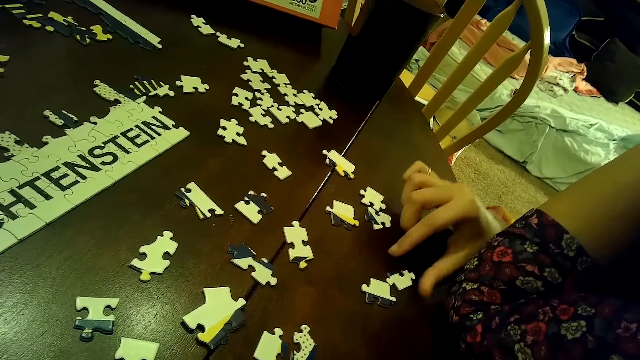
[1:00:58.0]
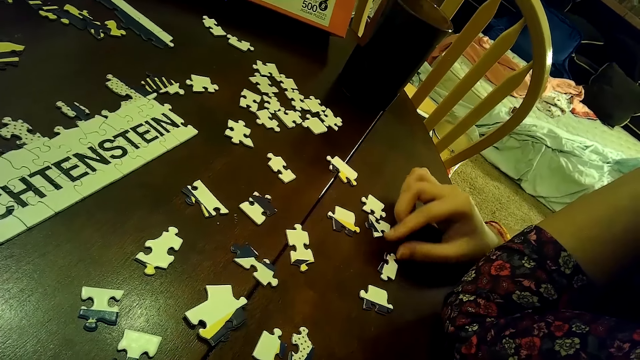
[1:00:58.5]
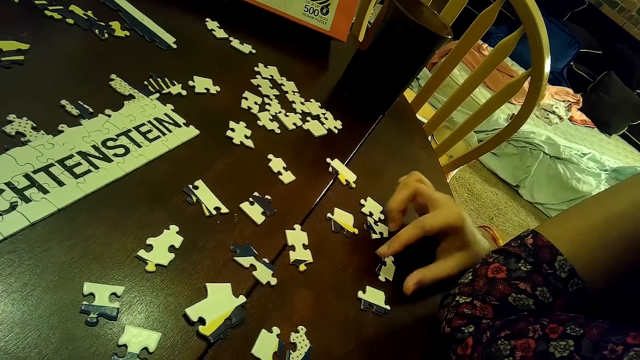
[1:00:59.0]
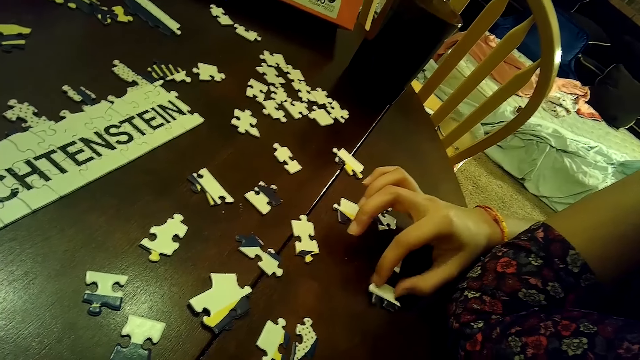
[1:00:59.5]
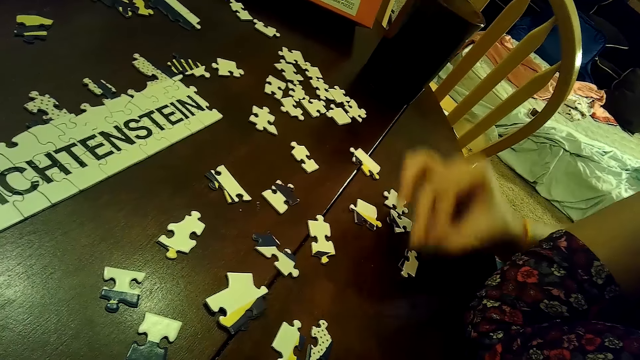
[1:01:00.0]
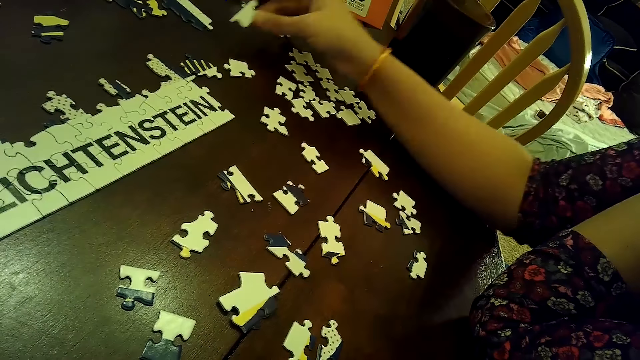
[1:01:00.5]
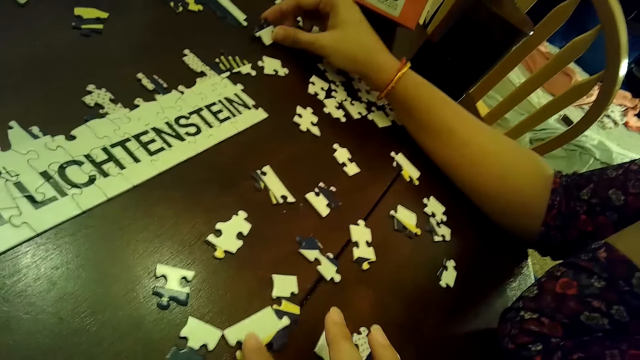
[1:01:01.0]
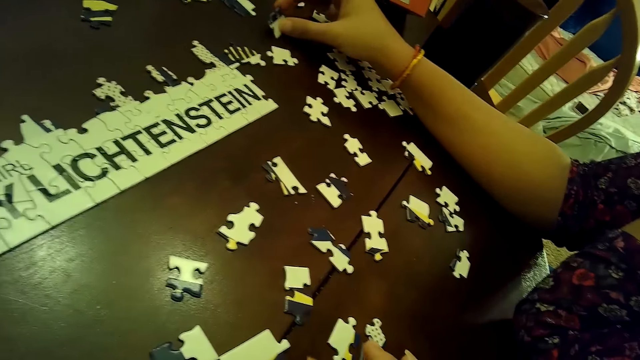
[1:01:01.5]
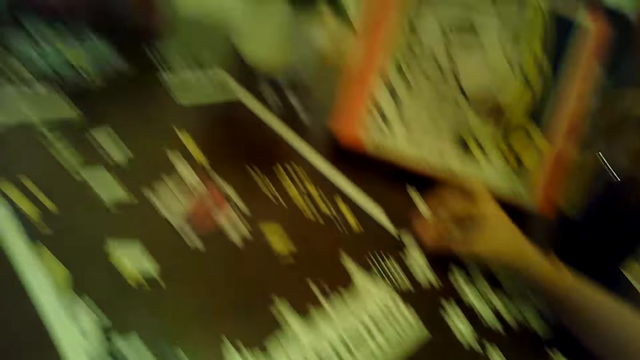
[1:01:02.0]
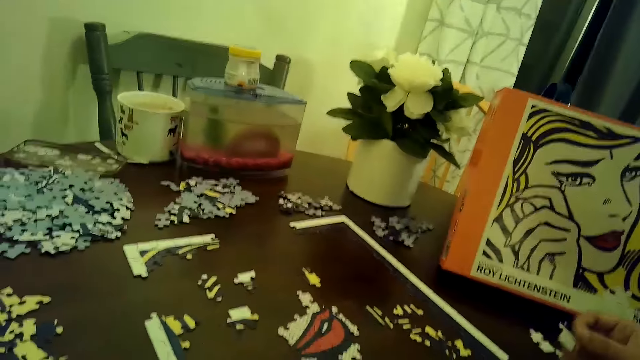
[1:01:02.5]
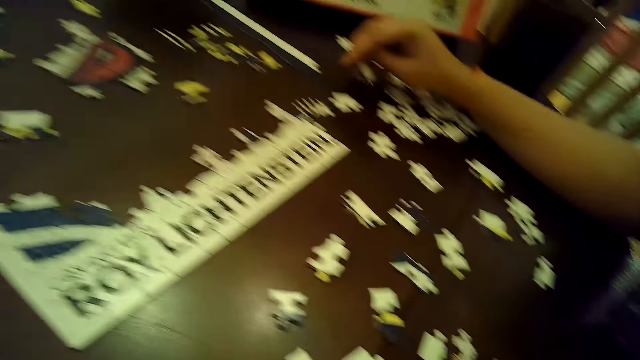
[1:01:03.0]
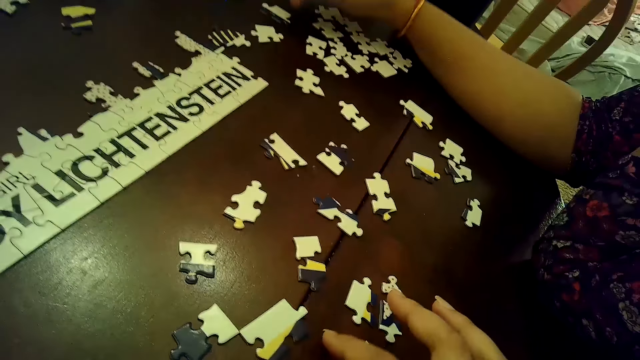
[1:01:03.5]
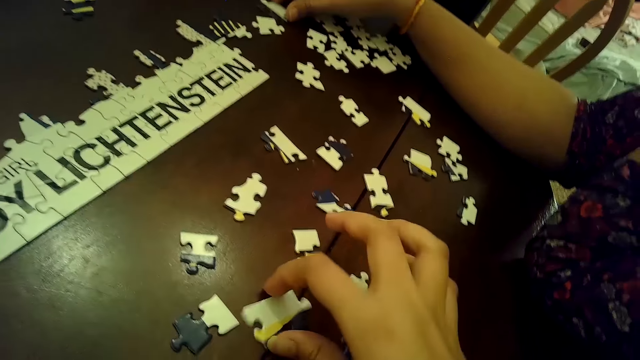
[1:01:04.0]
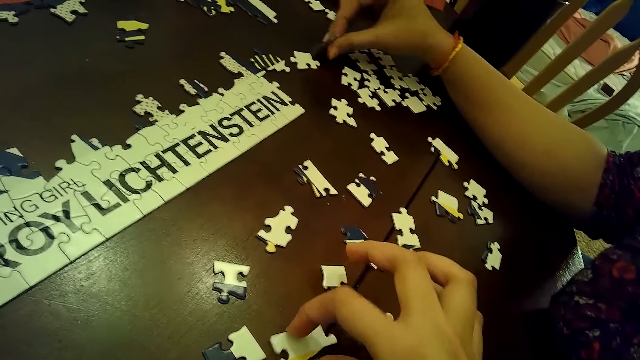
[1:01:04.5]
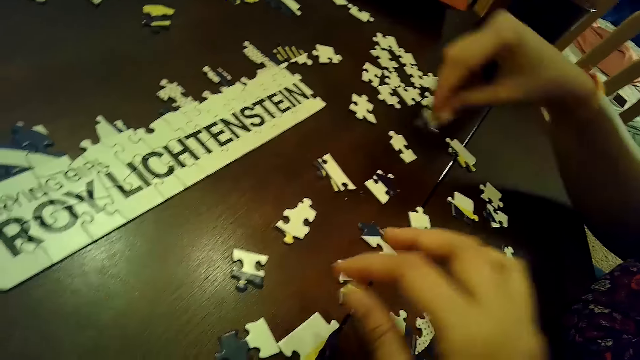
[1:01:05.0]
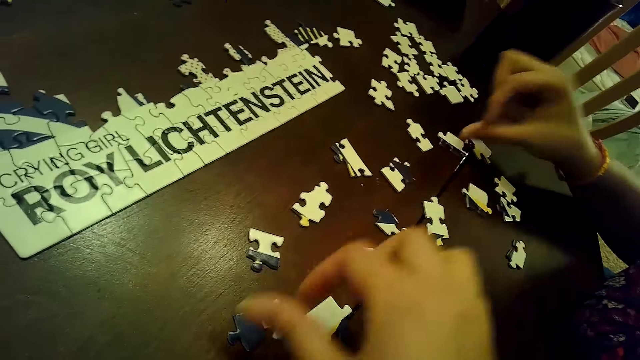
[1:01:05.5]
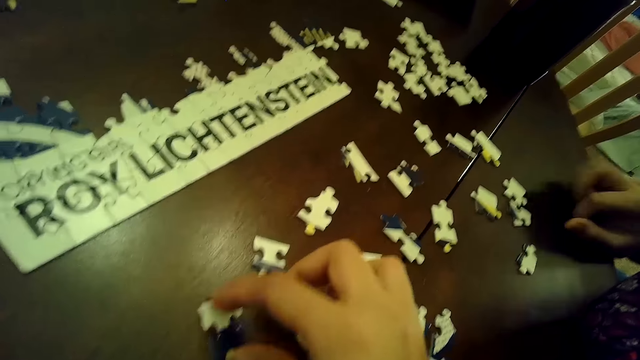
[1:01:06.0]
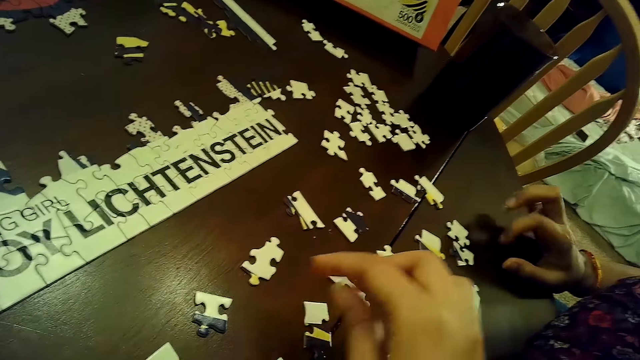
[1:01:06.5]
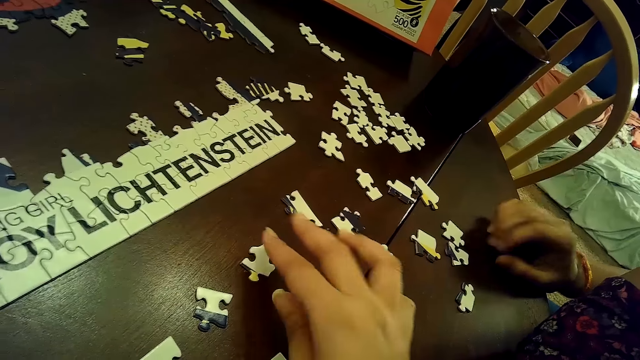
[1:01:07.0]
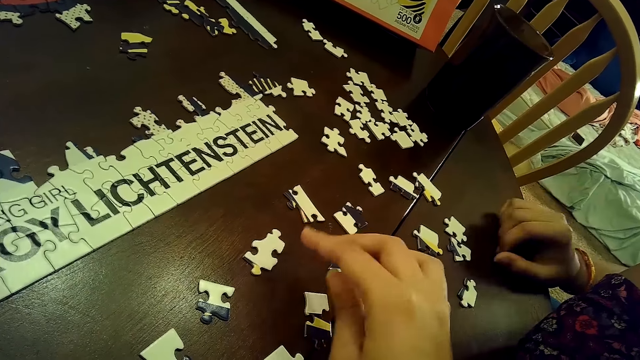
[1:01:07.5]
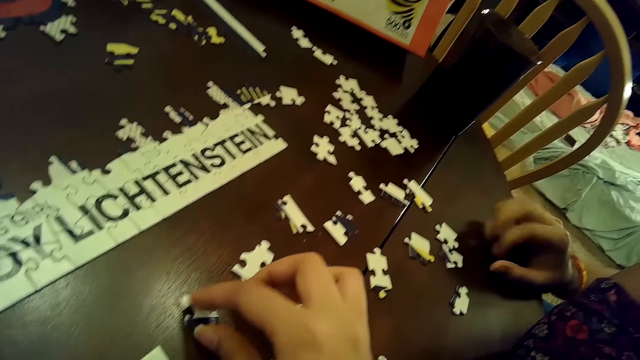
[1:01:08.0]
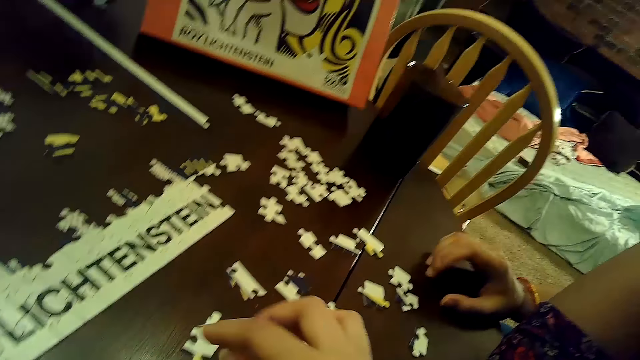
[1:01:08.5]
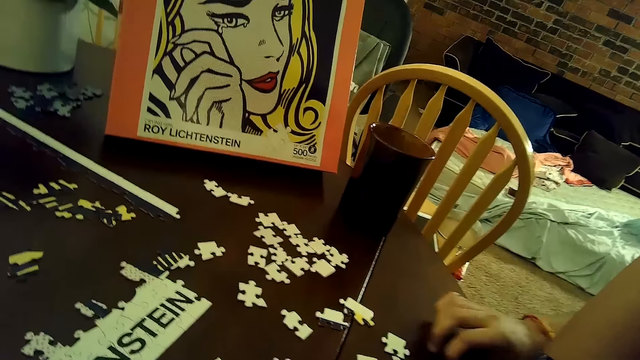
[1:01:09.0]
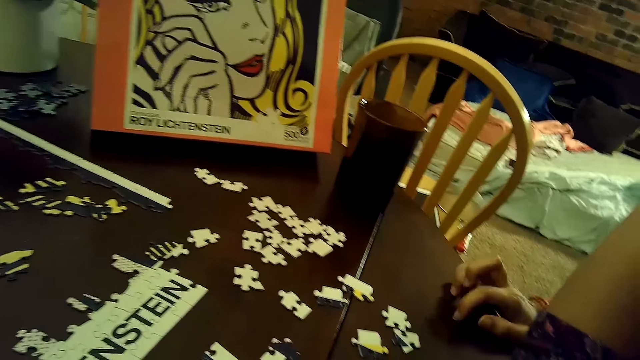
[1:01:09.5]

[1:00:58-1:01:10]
A woman moves a puzzle piece with her right hand. She picks a puzzle piece from the table with her right hand. She places the puzzle piece on the table with her right hand. The camera wearer moves puzzle pieces with her right hand. She arranges cards on the table. The woman places the puzzle piece on the table with her right hand. The camera wearer moves a puzzle piece with her right hand. The woman picks the puzzle piece from the table with her right hand. She places the puzzle piece on the table with her right hand. The camera wearer moves a puzzle piece with her right hand. The woman taps the table with her right hand. The camera wearer moves a puzzle piece with her right hand.

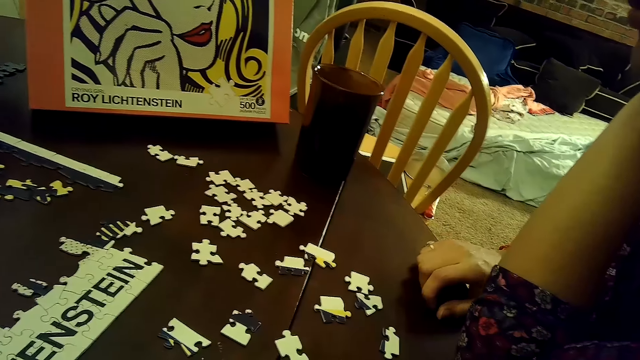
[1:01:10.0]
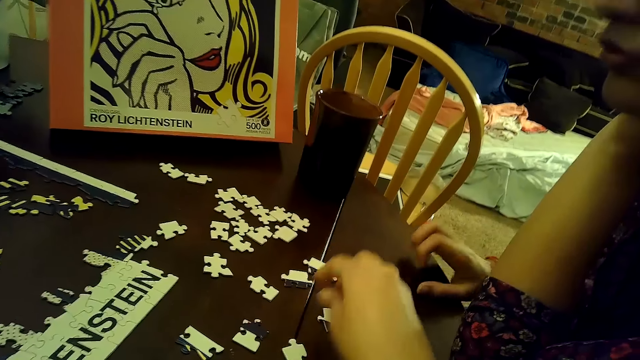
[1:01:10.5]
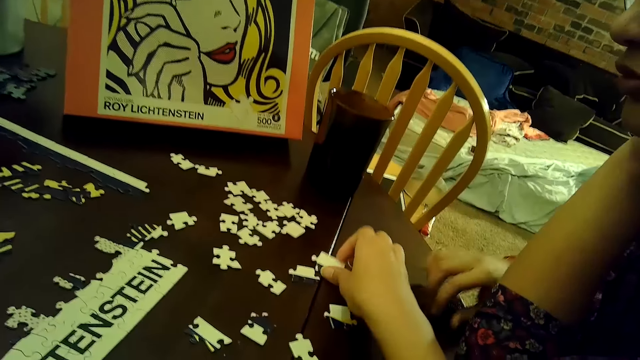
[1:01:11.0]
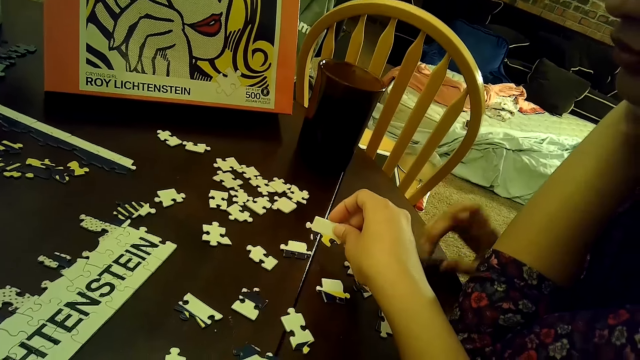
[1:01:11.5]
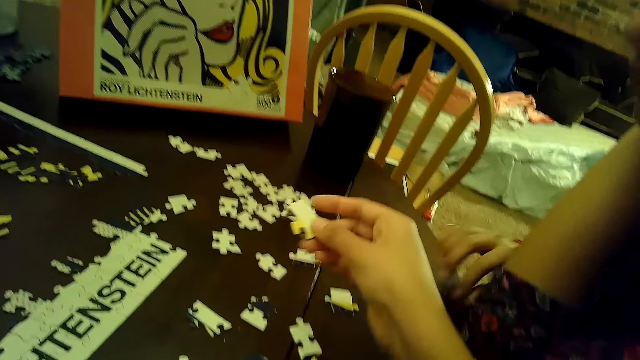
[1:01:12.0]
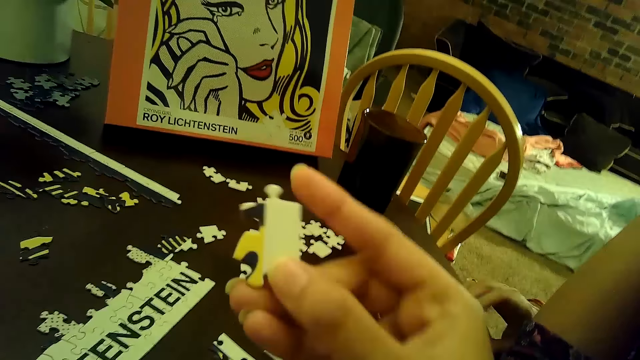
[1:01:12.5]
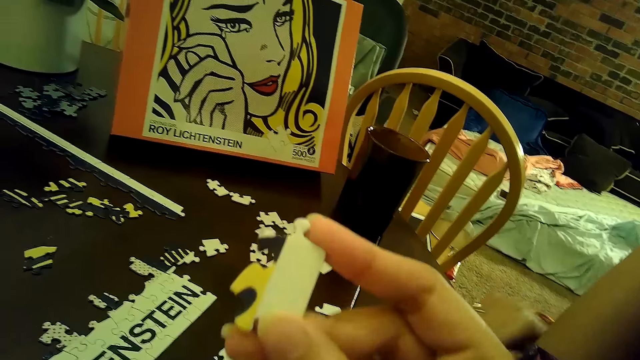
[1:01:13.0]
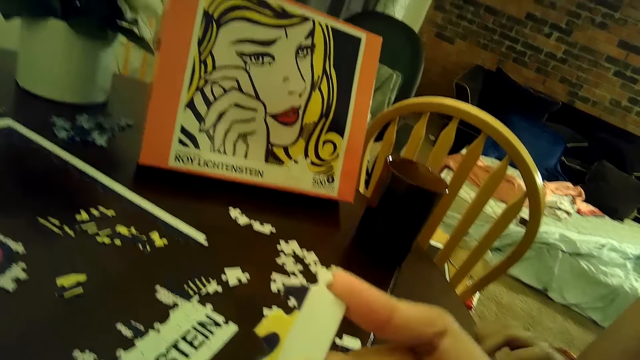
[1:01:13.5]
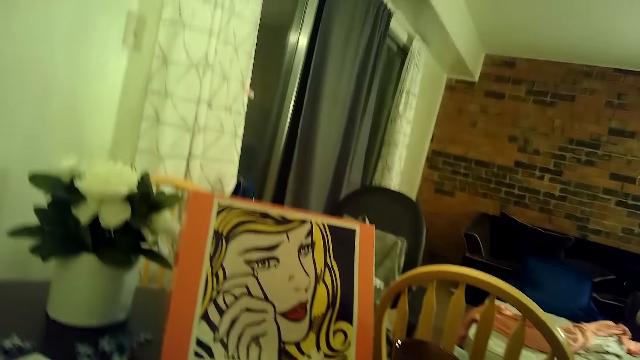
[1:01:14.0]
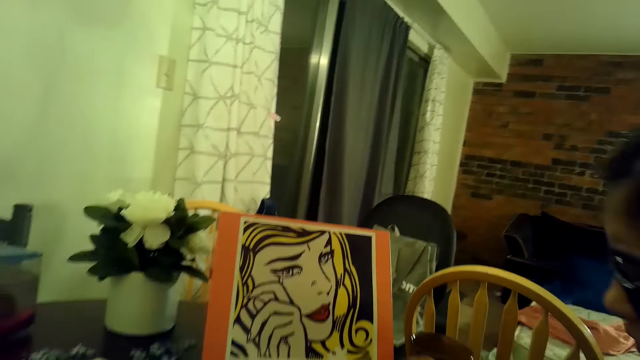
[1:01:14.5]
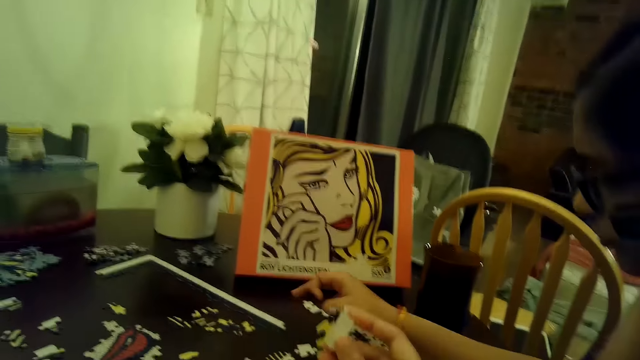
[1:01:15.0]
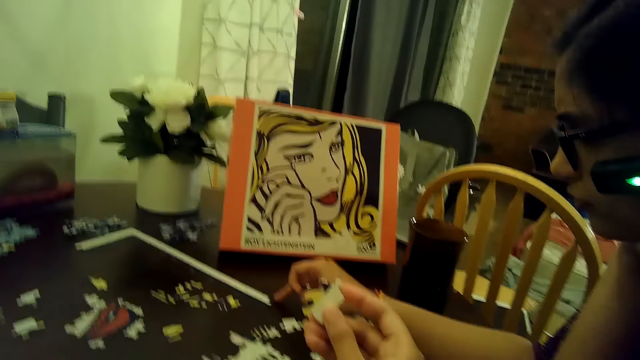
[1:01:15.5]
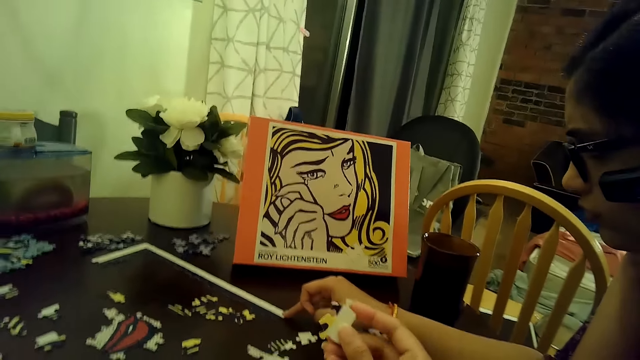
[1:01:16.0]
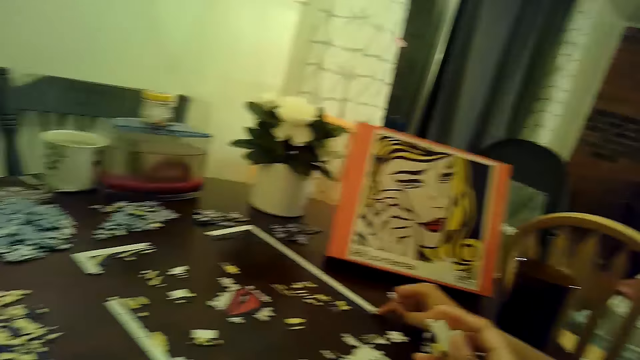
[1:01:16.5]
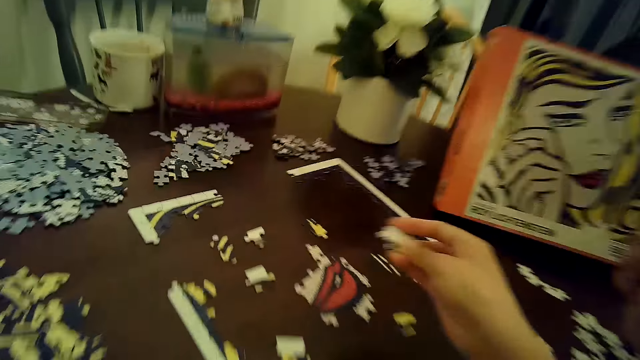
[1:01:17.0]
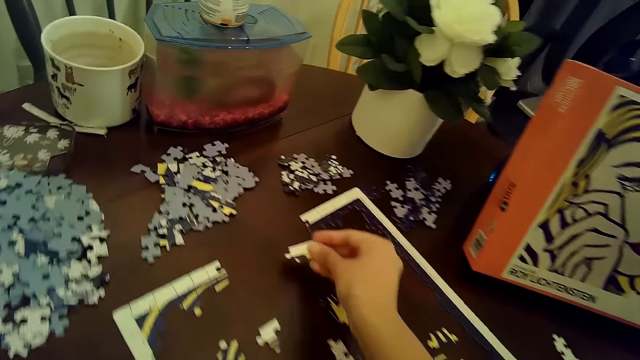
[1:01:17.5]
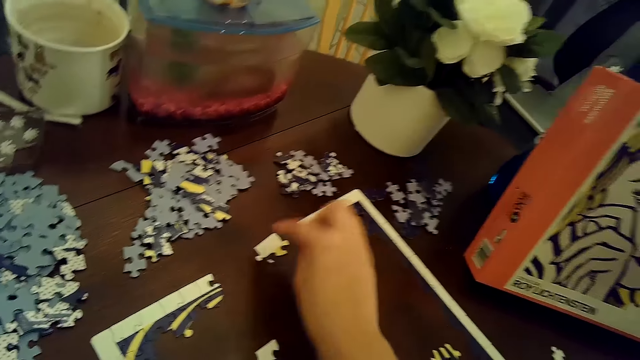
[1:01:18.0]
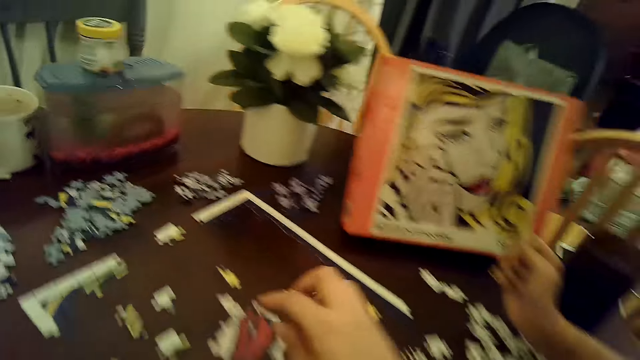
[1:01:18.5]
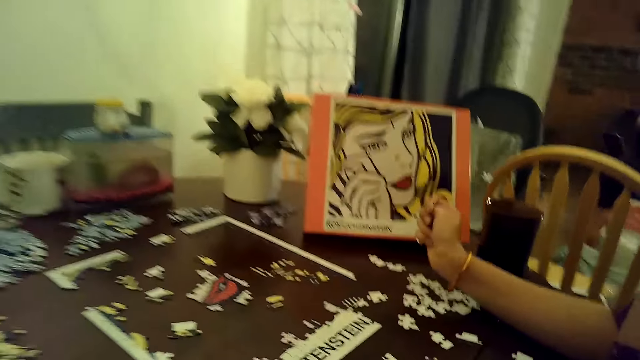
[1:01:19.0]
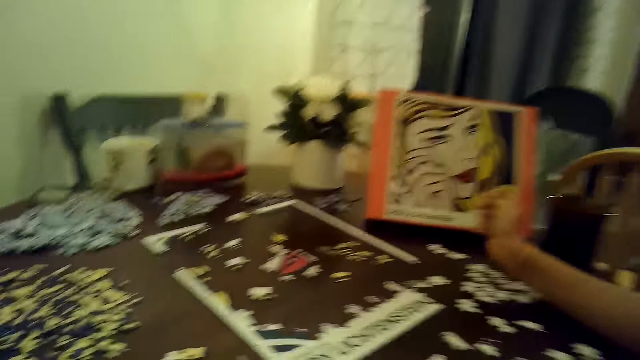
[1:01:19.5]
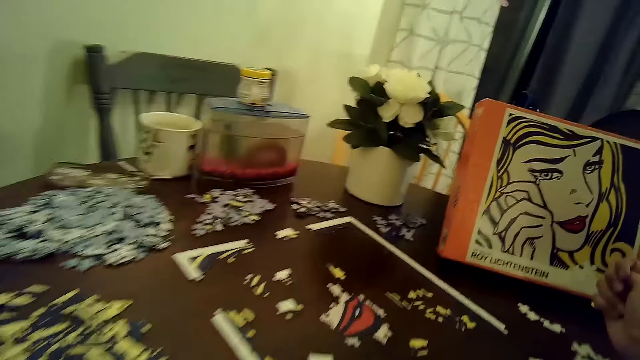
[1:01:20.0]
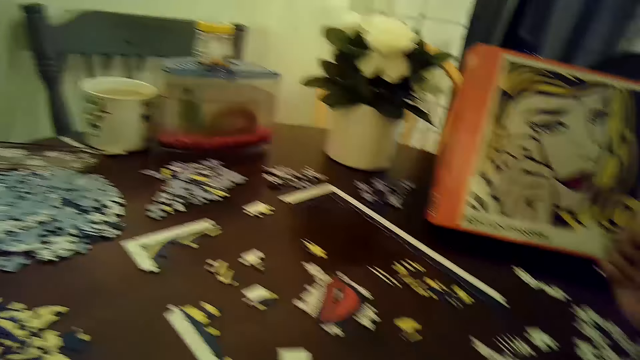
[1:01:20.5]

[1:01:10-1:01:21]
The camera wearer picks a puzzle piece from the table with her right hand. A woman points at a card on the puzzle. She touches a part of the puzzle with her right hand. The camera wearer places the puzzle piece on the table with her right hand. She taps the puzzle piece with her right hand.
